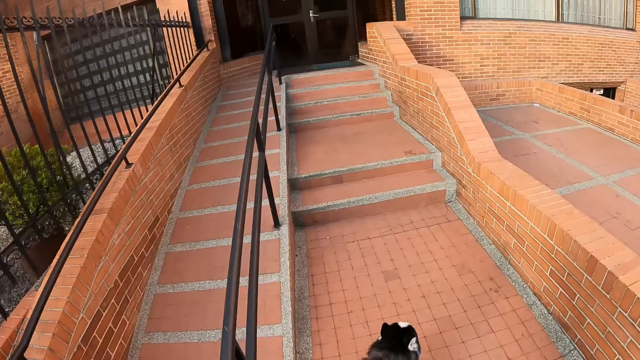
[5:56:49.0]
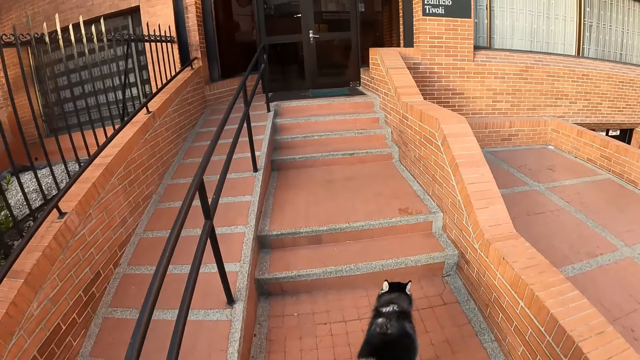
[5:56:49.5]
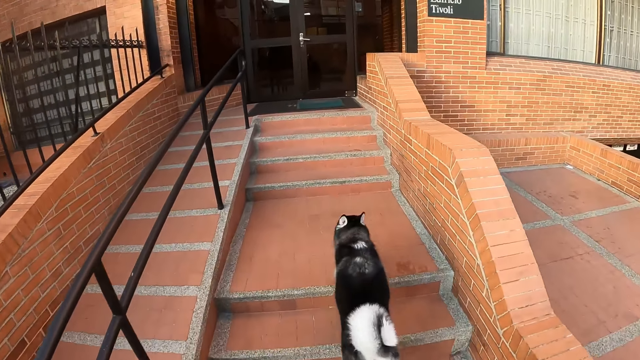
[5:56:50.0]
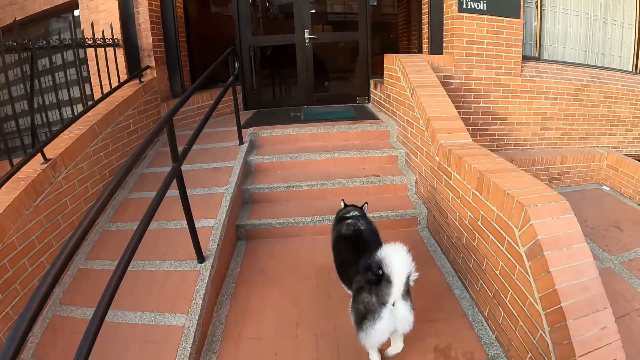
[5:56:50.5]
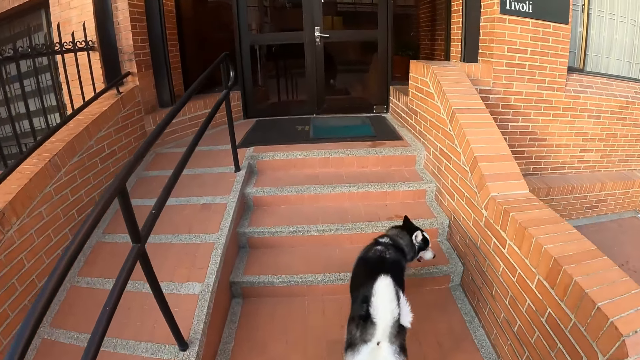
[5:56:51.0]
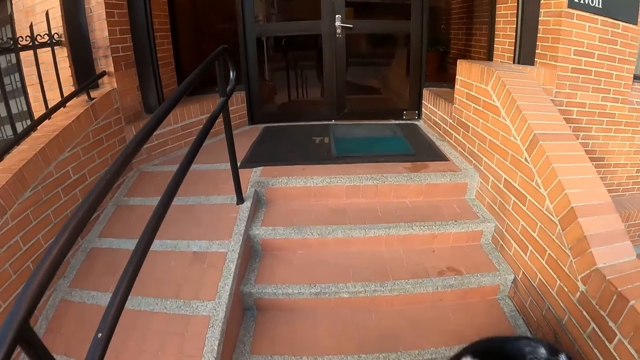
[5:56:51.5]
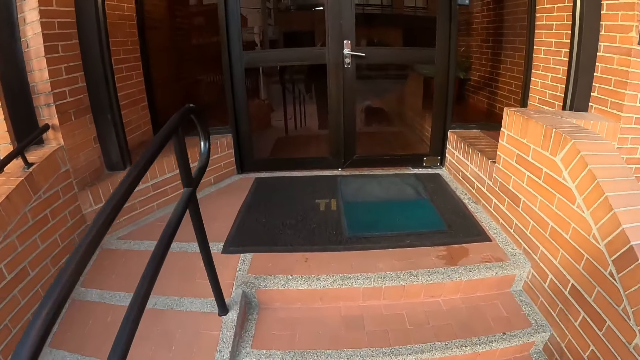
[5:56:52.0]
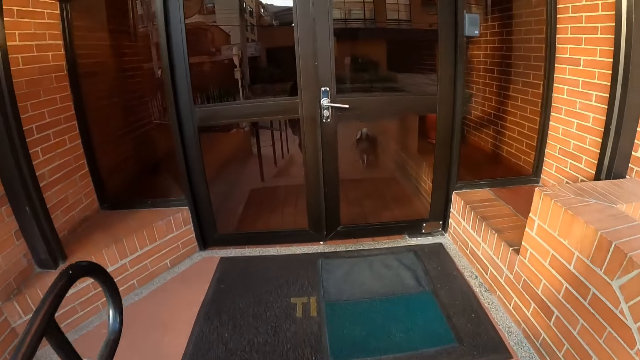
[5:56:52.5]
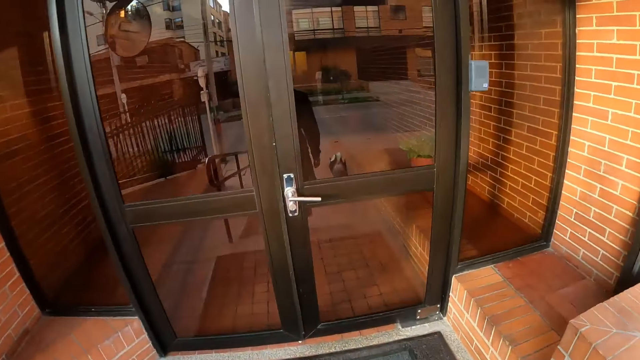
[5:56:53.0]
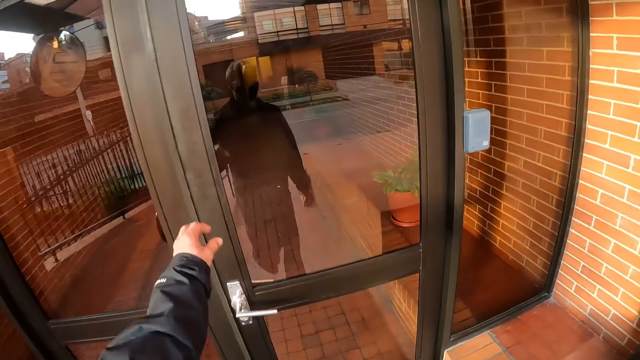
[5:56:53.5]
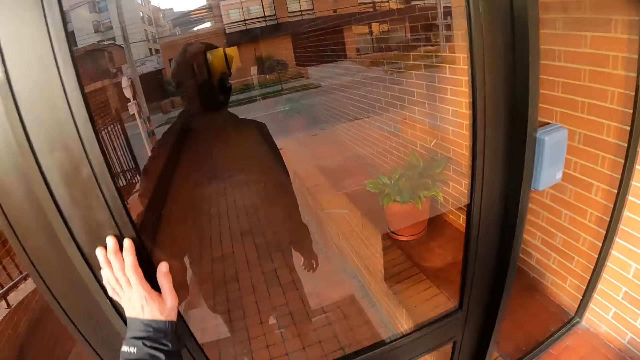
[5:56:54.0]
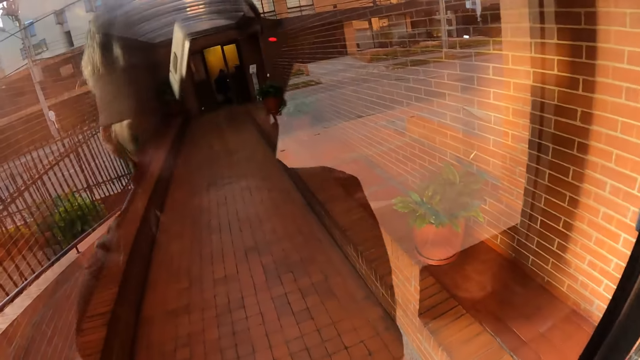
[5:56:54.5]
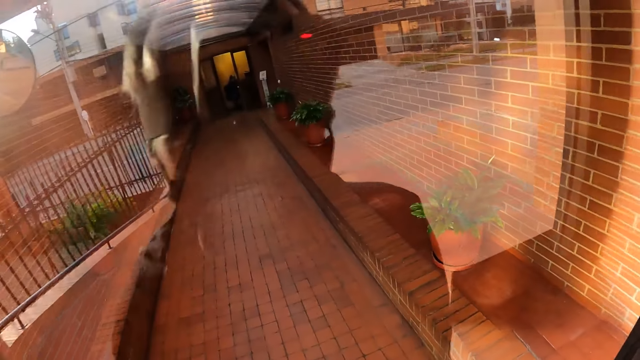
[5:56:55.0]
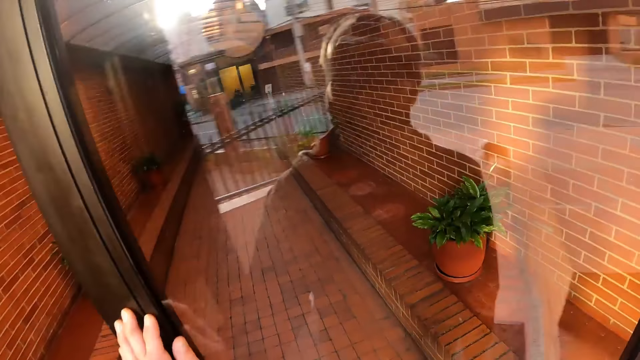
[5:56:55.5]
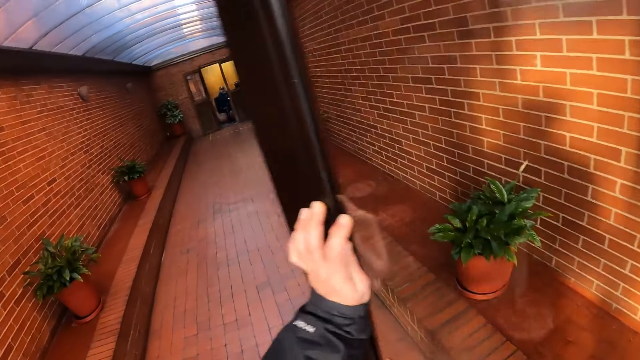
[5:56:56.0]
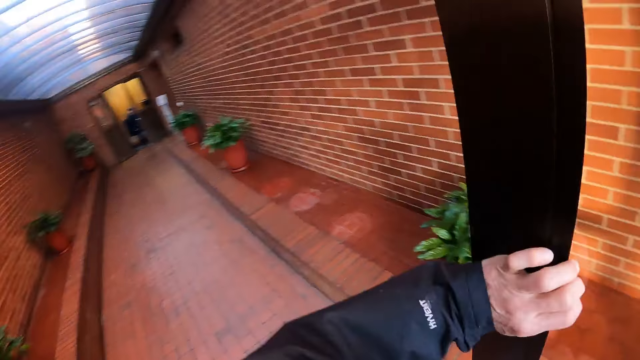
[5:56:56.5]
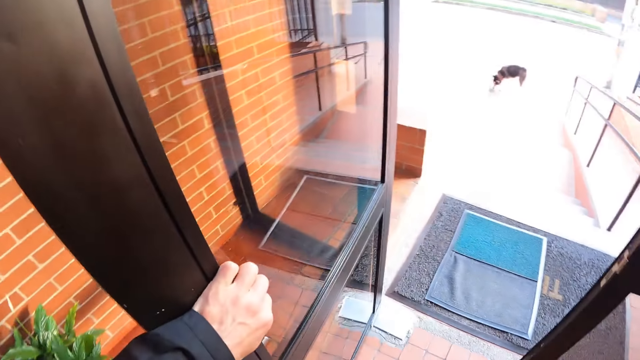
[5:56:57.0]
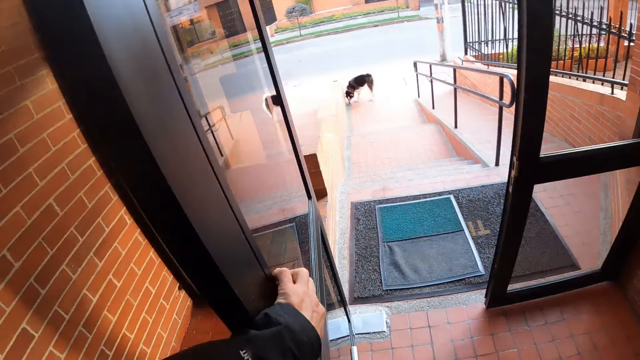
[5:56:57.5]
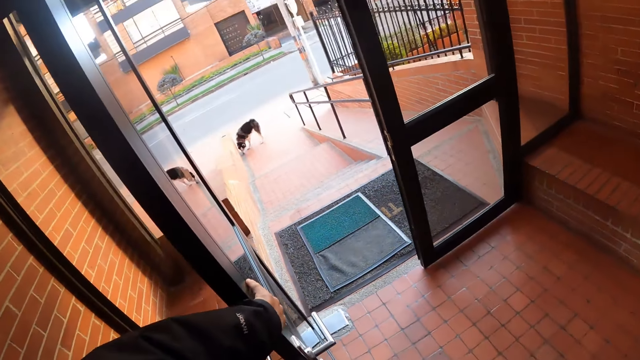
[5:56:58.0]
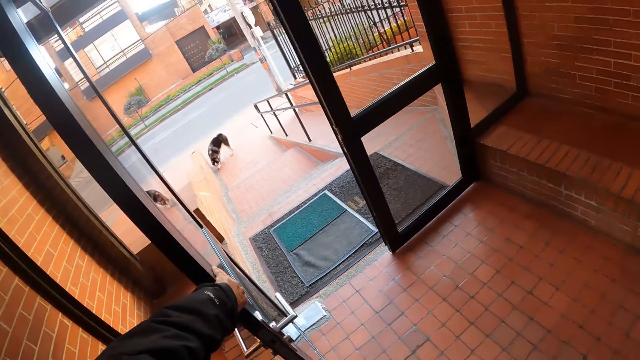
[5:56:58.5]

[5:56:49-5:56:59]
The camera wearer walks up the stairs to a building with the dog. He opens a door of the building with his left hand.

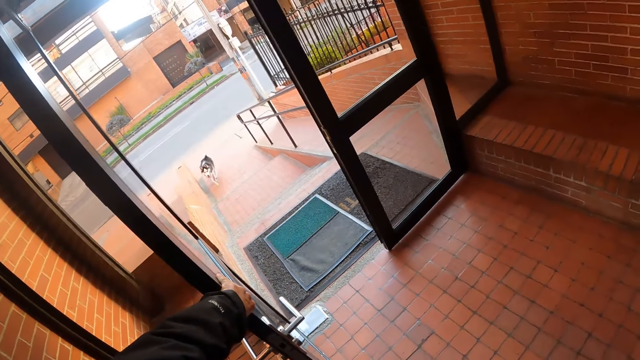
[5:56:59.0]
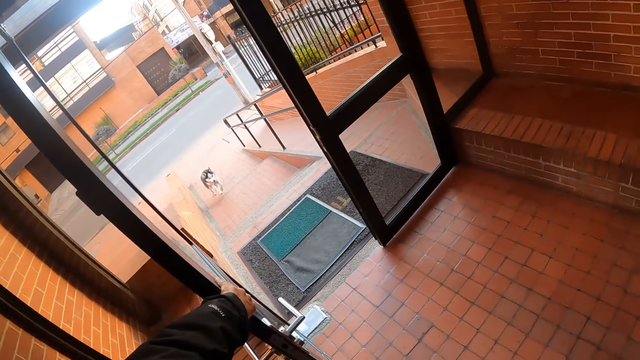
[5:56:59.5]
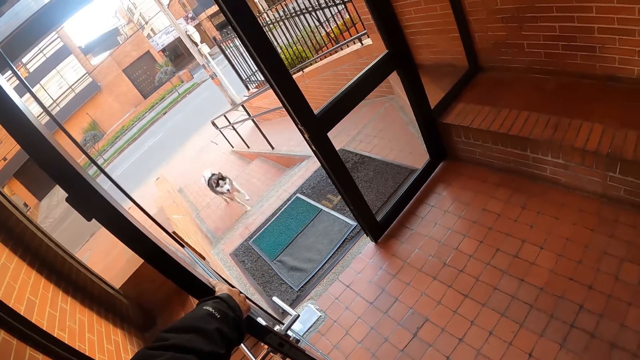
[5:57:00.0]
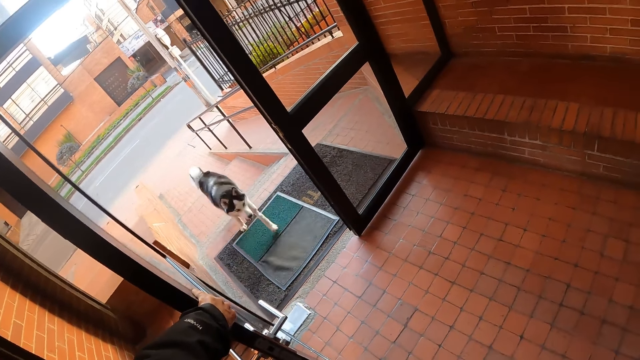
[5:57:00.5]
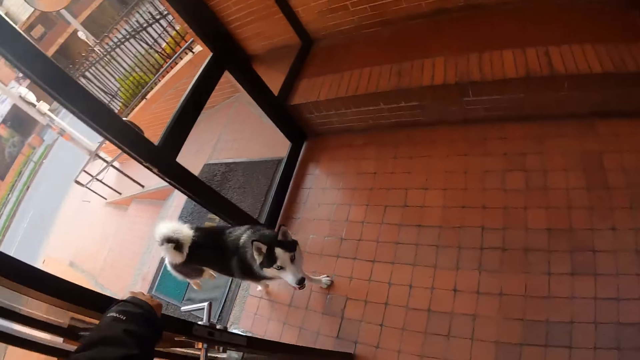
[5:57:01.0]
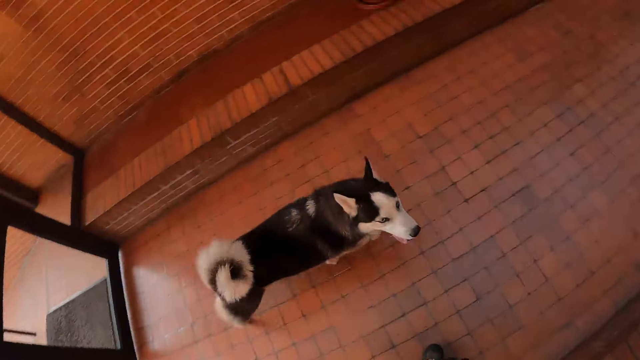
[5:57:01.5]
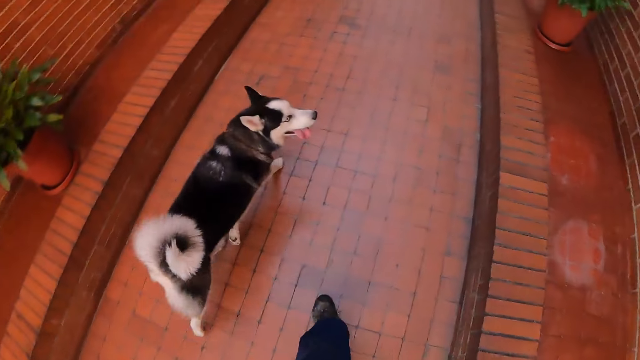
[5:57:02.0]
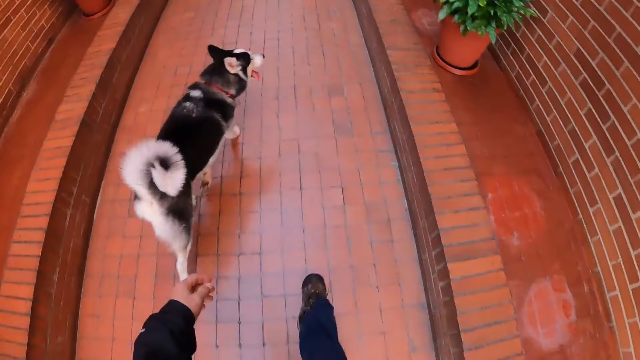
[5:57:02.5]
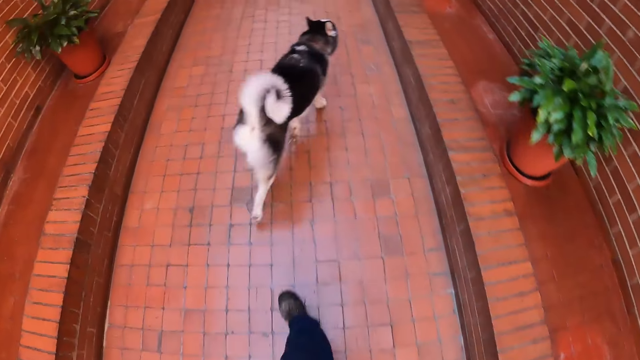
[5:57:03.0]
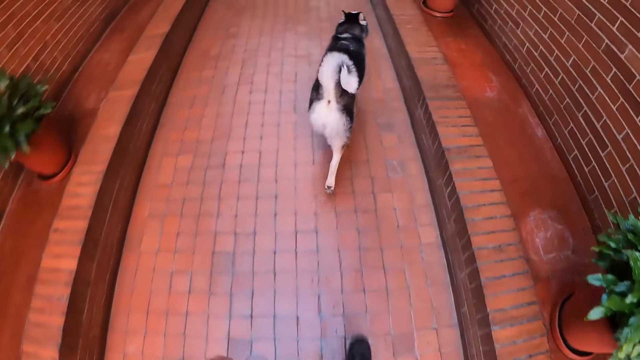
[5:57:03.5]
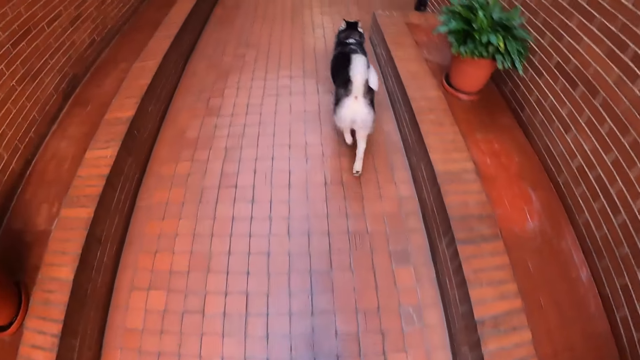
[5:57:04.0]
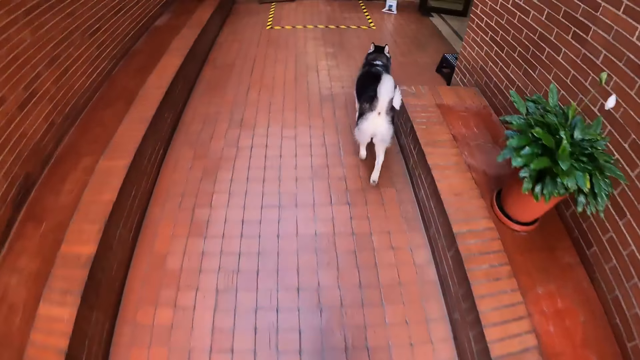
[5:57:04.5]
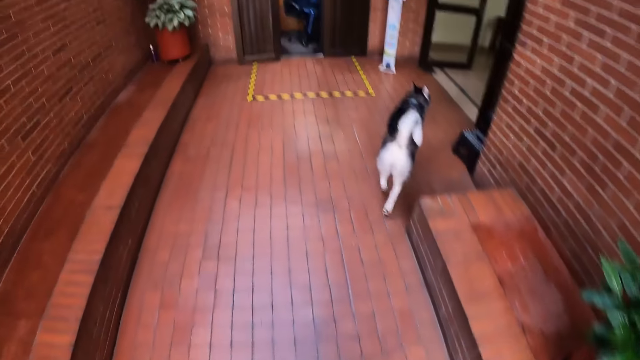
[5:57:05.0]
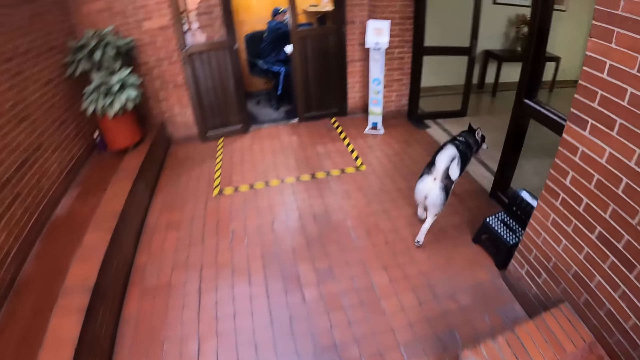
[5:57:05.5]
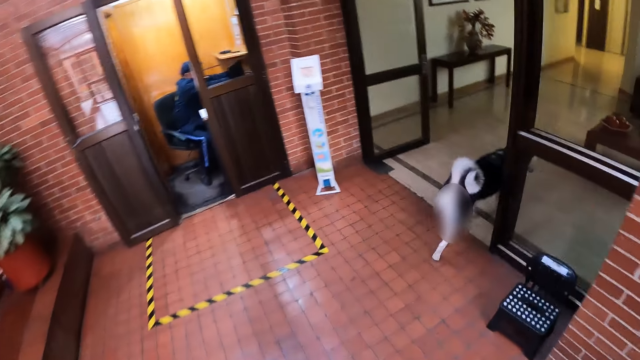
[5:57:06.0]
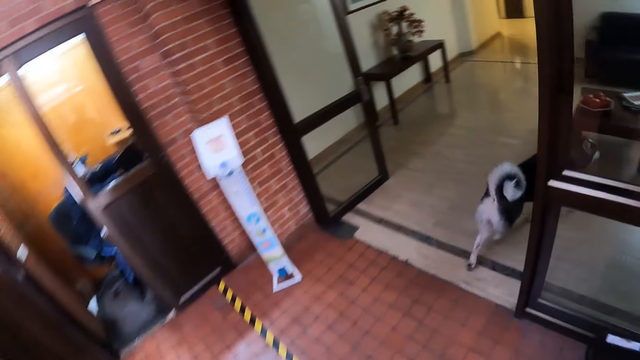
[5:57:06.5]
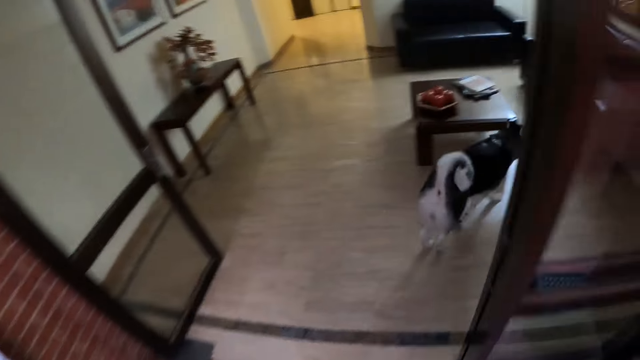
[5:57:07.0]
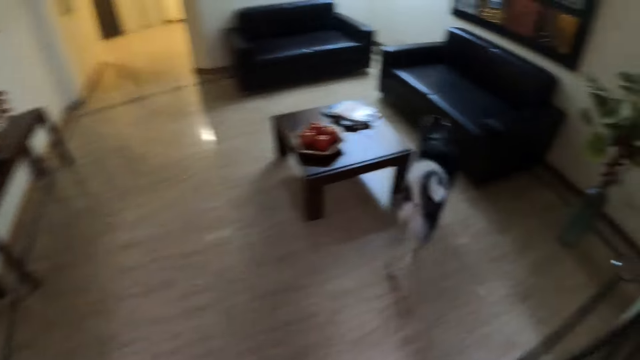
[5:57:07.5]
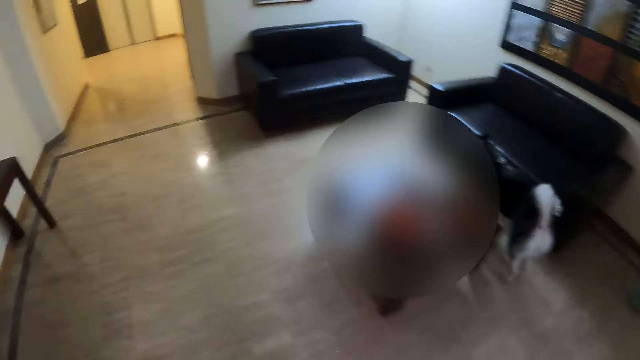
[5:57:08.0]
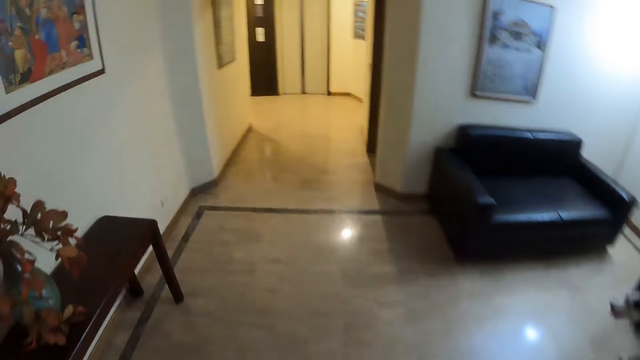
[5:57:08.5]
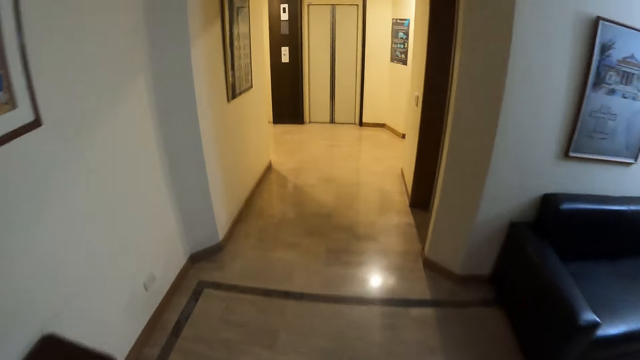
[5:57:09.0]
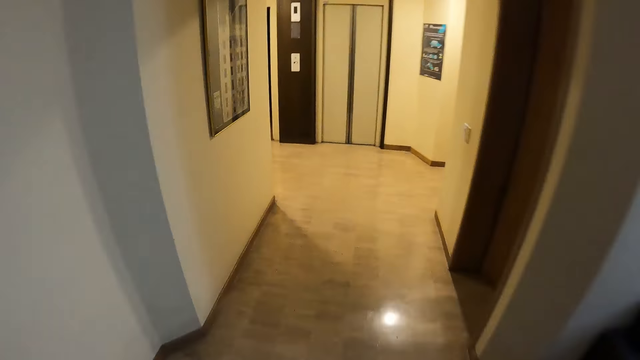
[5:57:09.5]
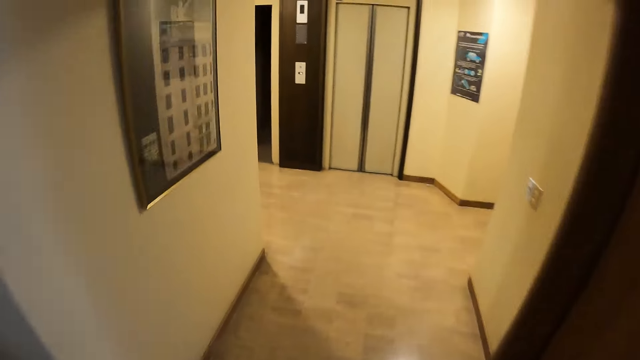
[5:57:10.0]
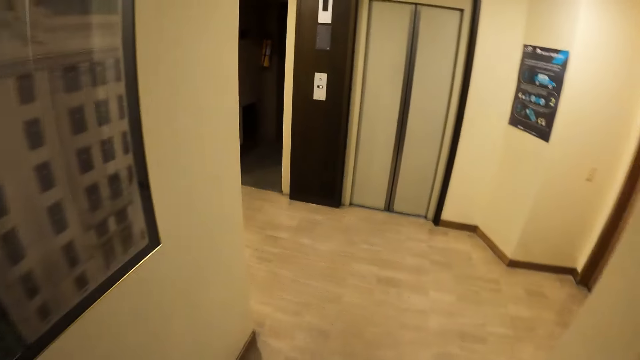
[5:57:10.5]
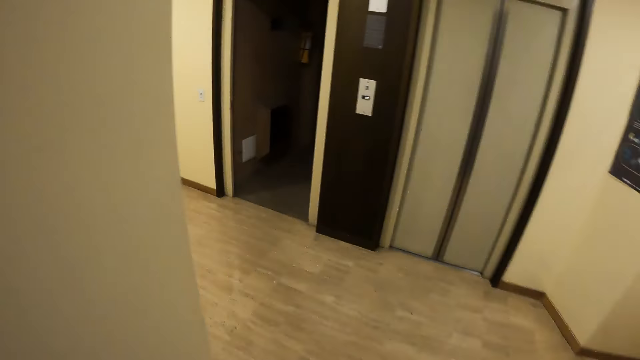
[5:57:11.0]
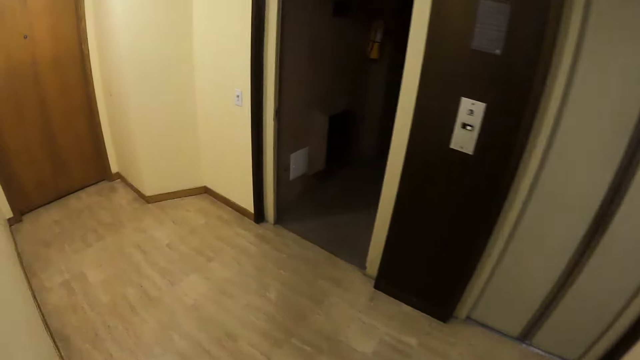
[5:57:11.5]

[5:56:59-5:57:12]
The camera wearer enters the building with the dog. They let the dog in.
